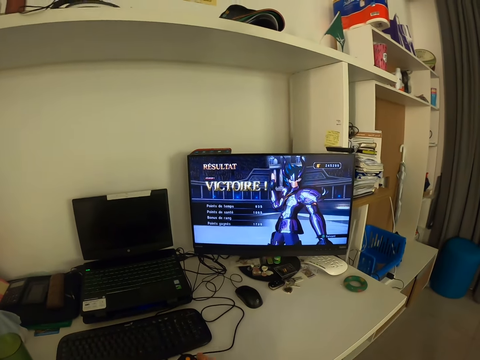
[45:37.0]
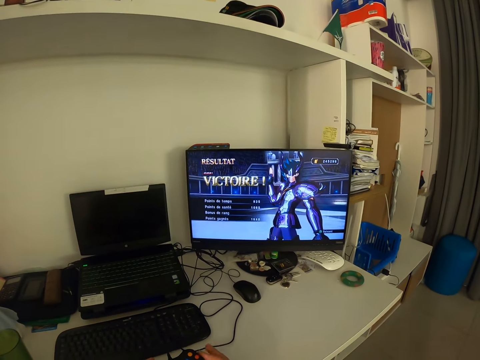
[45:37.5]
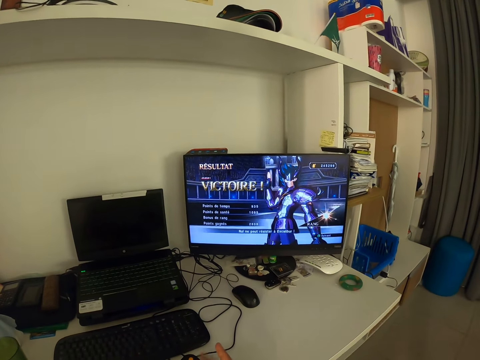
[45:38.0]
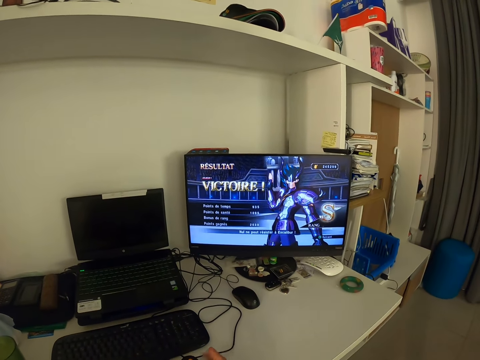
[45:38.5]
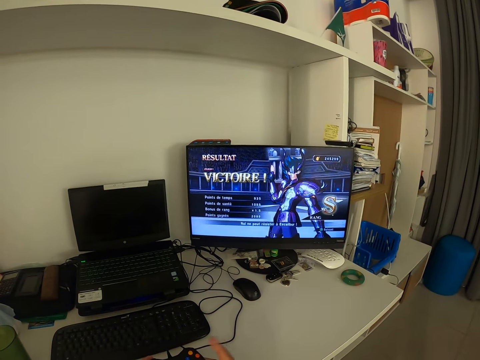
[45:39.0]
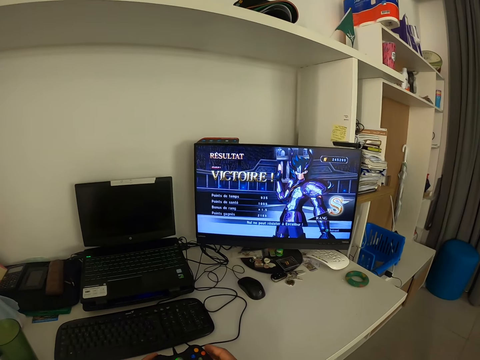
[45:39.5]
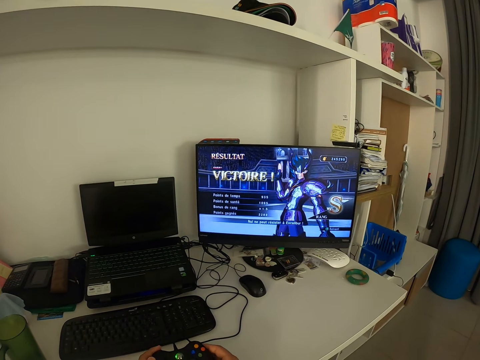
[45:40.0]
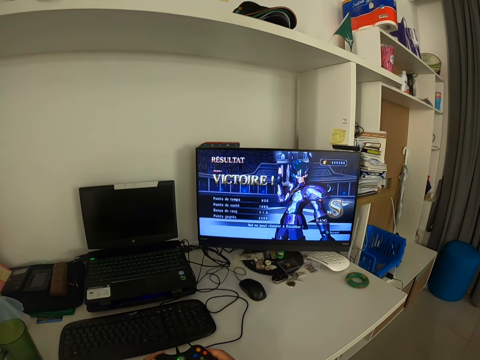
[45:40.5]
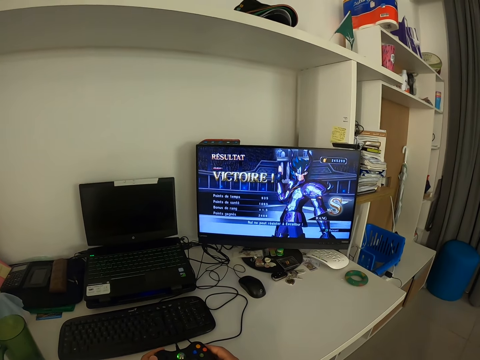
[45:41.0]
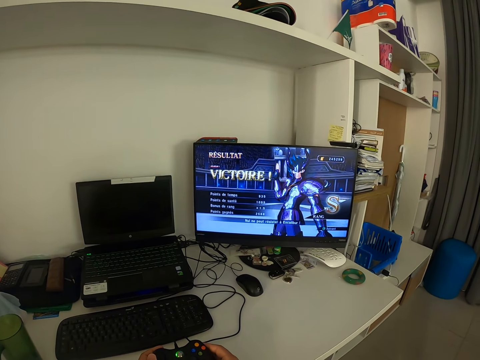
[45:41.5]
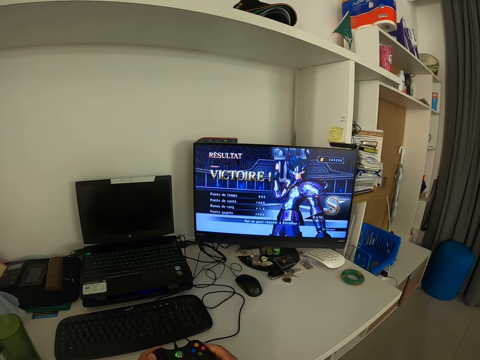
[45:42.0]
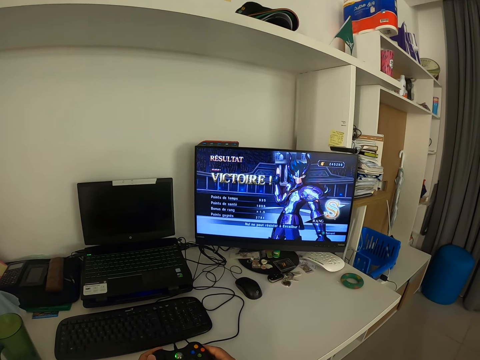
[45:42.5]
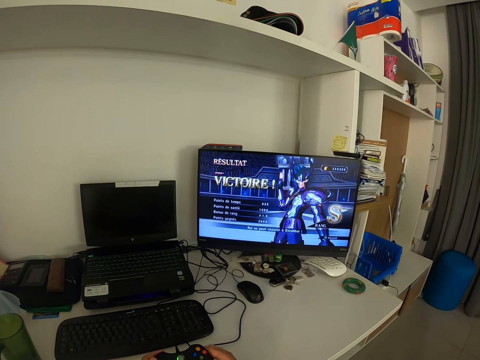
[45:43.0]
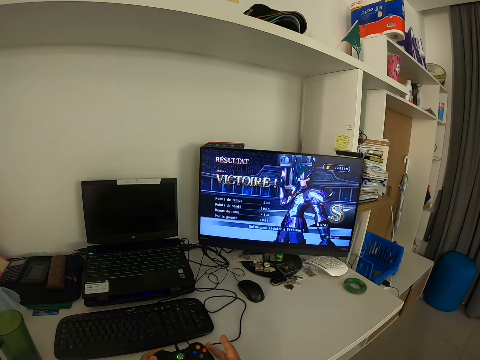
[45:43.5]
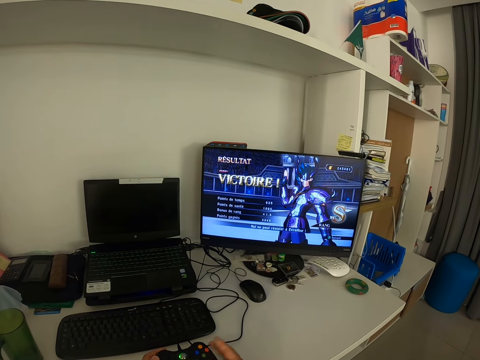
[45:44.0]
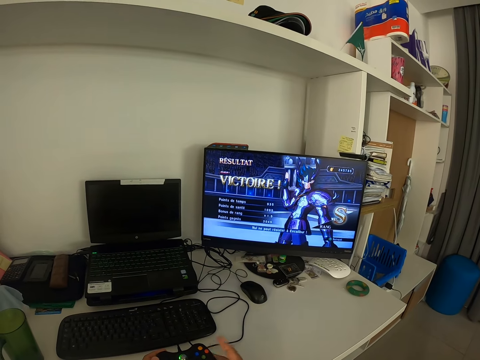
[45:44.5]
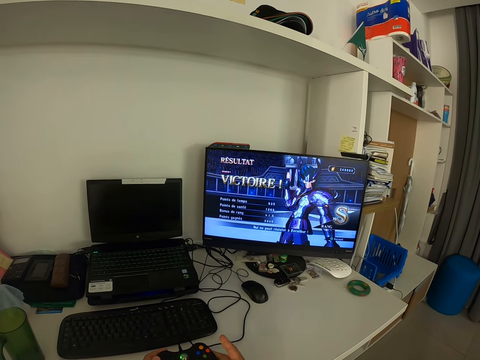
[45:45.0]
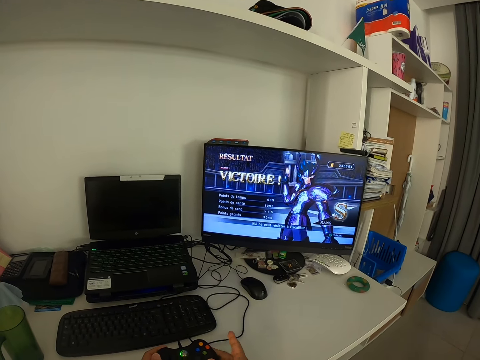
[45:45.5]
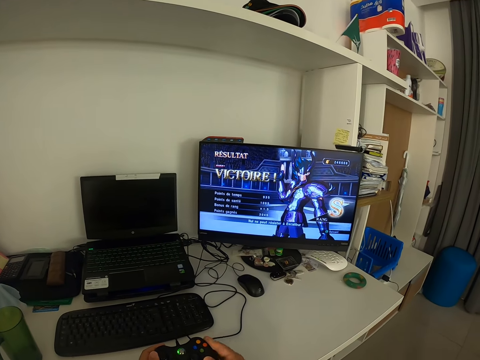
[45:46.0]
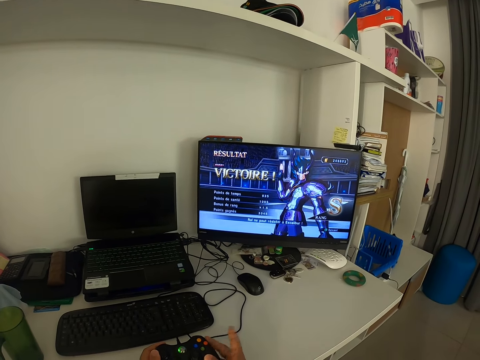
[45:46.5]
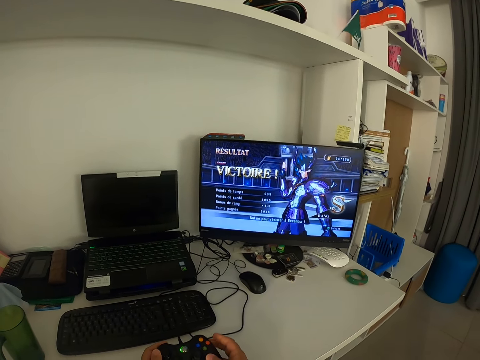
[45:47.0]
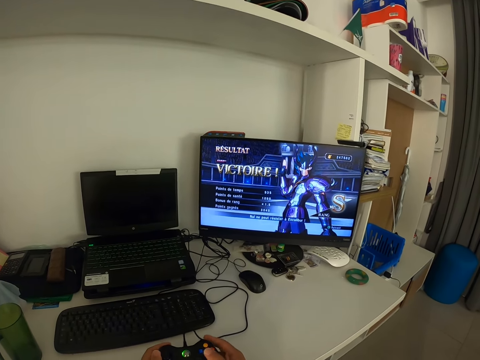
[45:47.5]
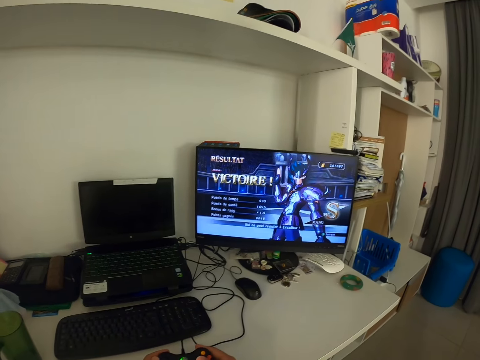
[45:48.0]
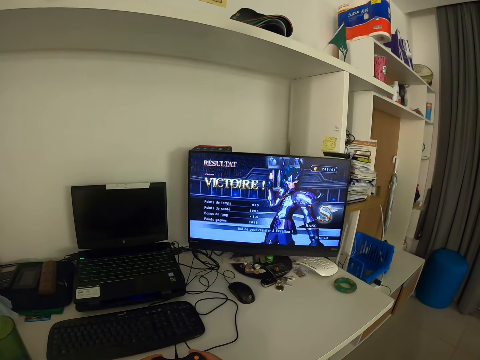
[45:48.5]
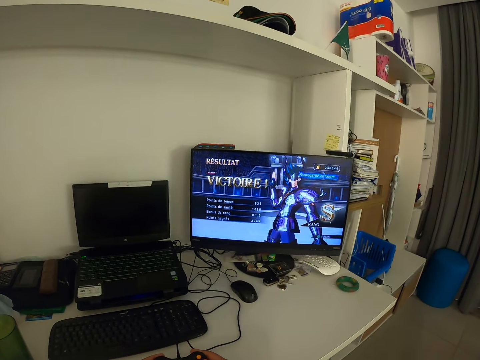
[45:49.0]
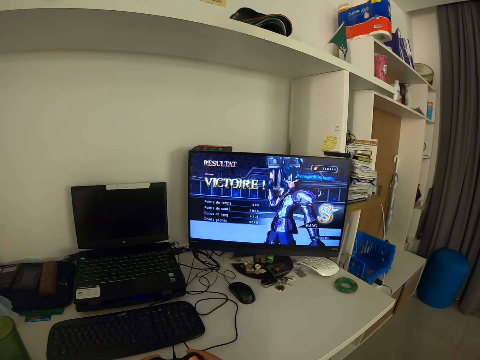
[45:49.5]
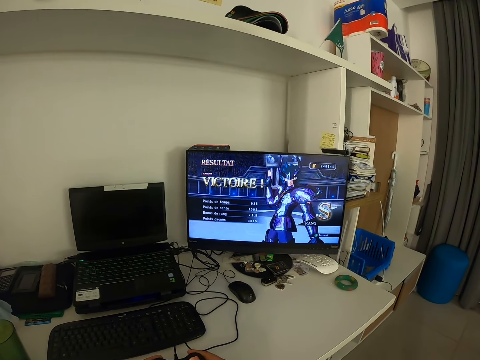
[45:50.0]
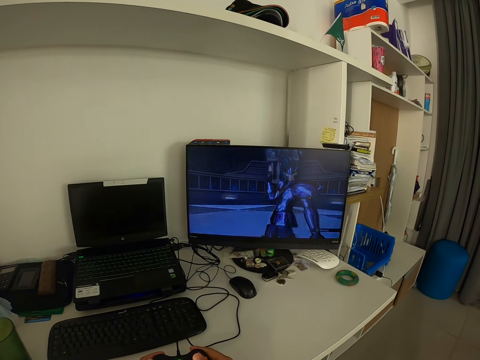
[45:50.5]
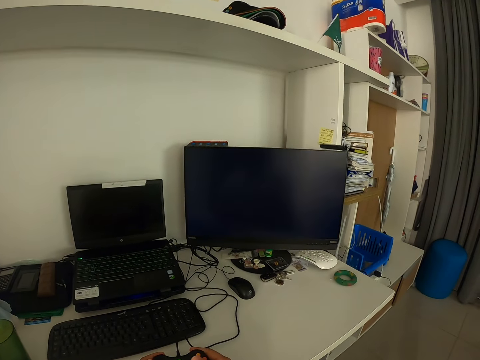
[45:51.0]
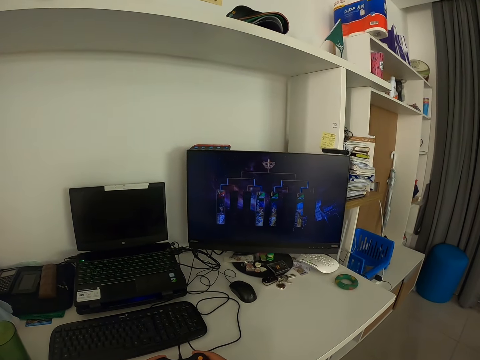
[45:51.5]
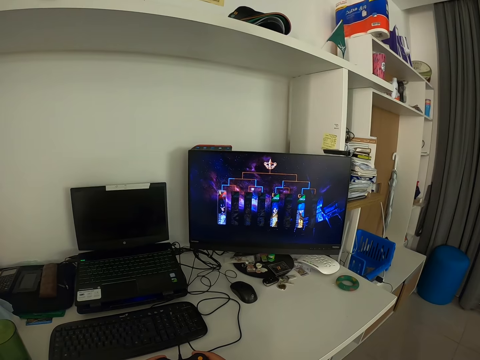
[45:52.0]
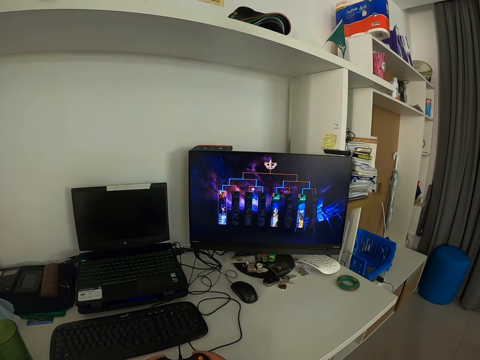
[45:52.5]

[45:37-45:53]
The camera wearer taps the game pad or game controller with his right fingers. He holds the game controller in the hands and stares at the monitor on the table. He taps the game controller in the hands. He holds the game controller in the hands.

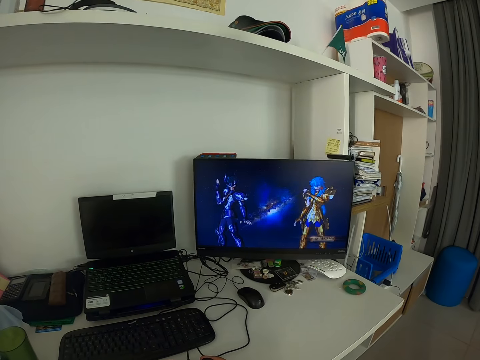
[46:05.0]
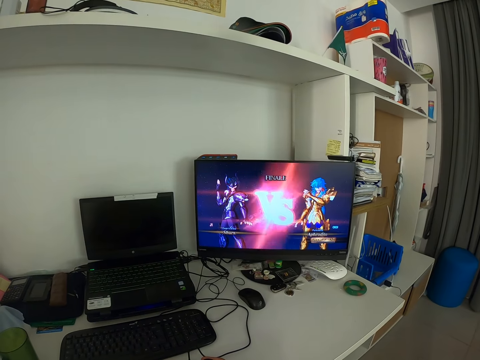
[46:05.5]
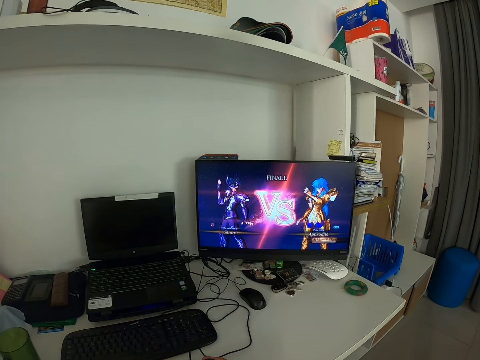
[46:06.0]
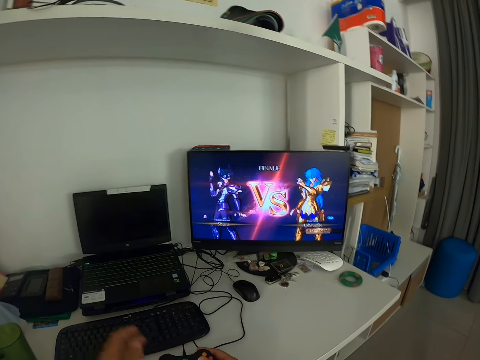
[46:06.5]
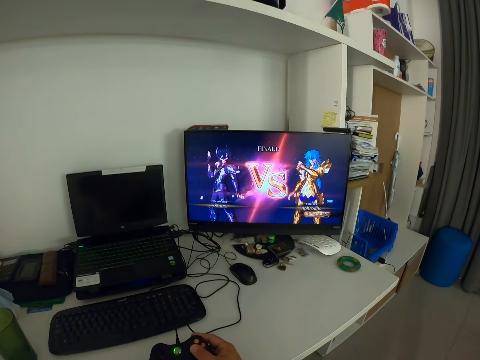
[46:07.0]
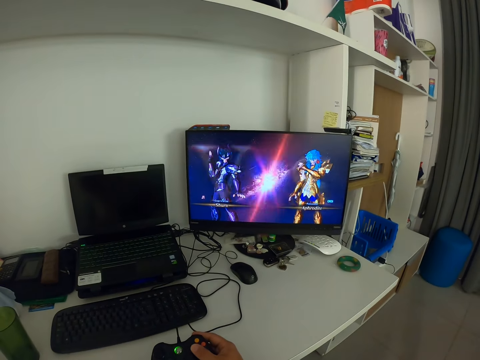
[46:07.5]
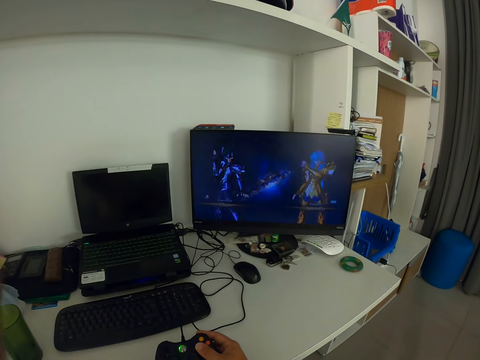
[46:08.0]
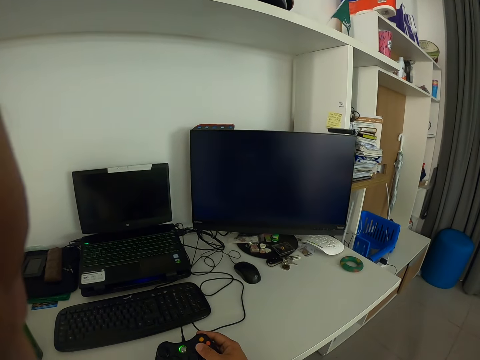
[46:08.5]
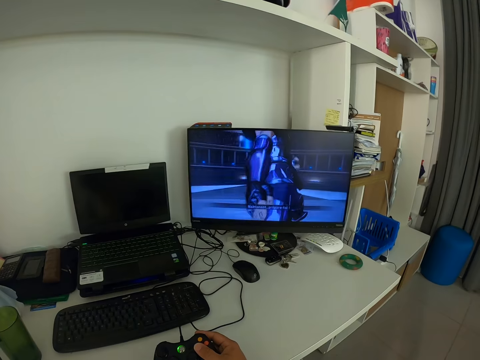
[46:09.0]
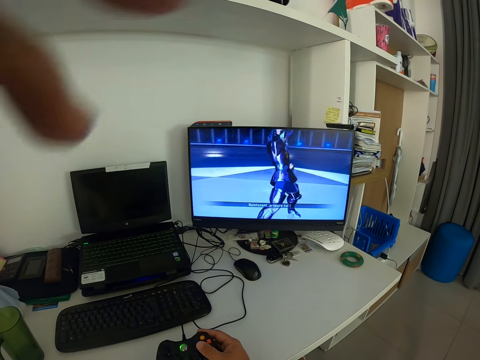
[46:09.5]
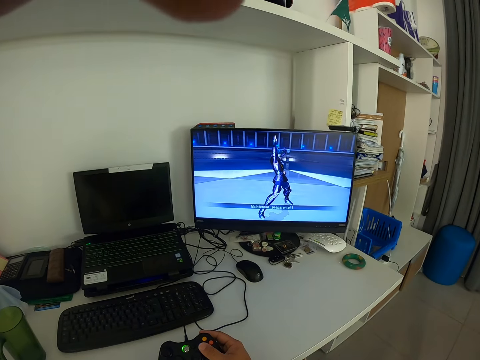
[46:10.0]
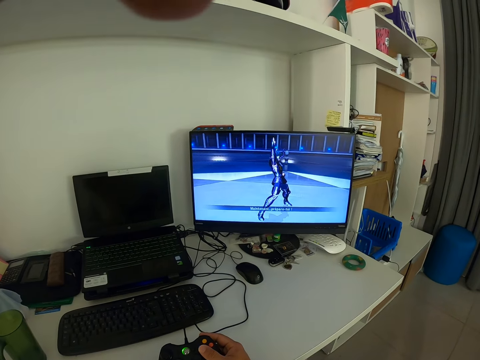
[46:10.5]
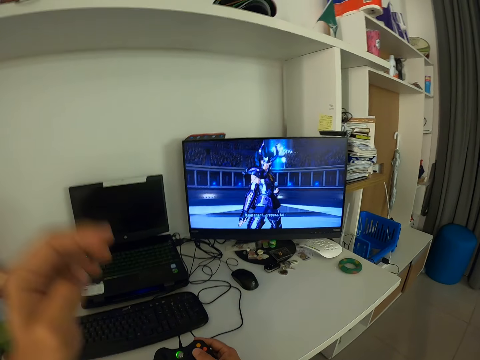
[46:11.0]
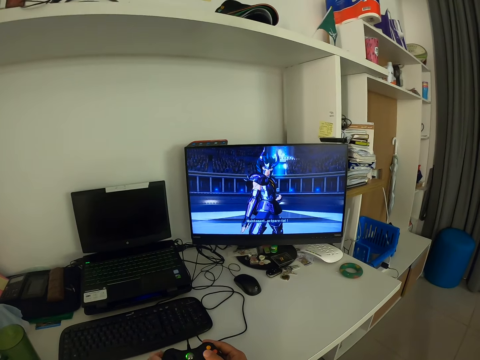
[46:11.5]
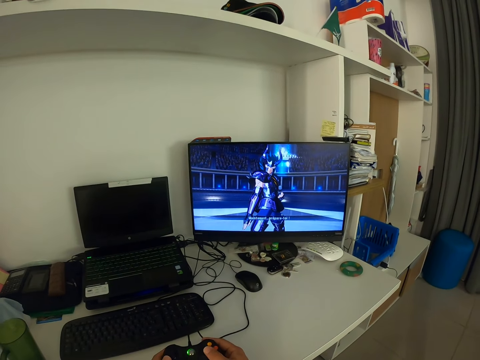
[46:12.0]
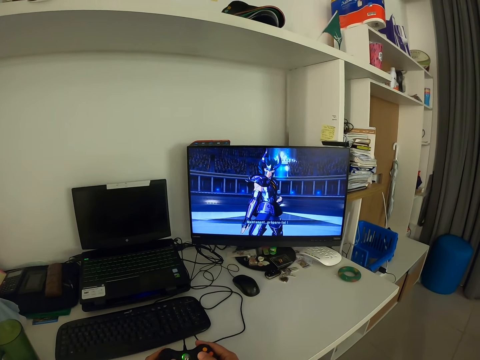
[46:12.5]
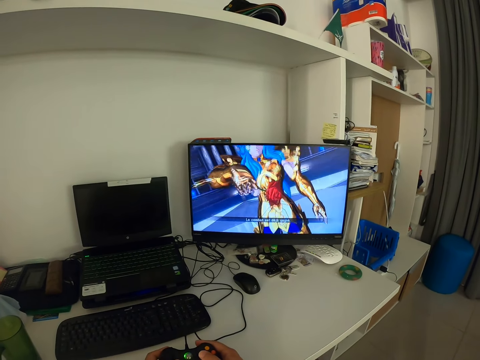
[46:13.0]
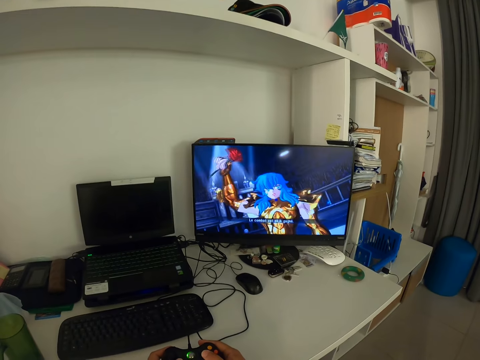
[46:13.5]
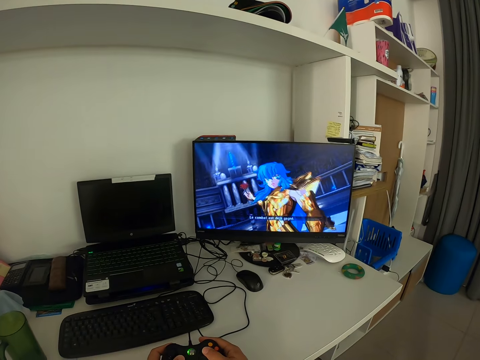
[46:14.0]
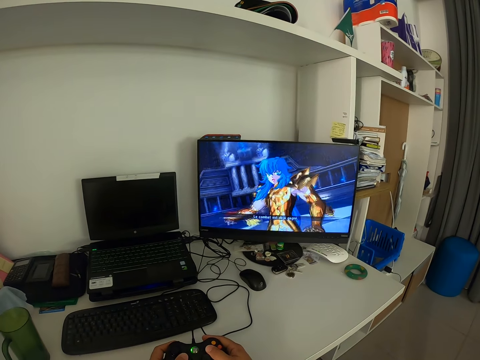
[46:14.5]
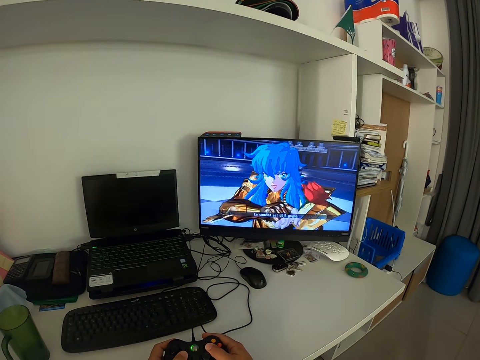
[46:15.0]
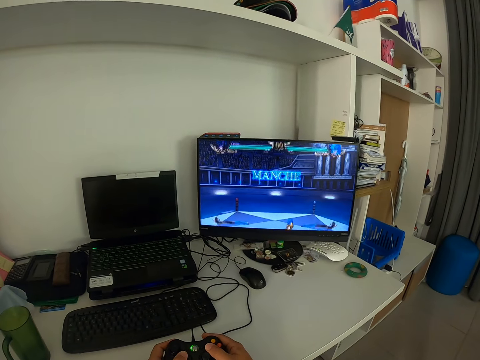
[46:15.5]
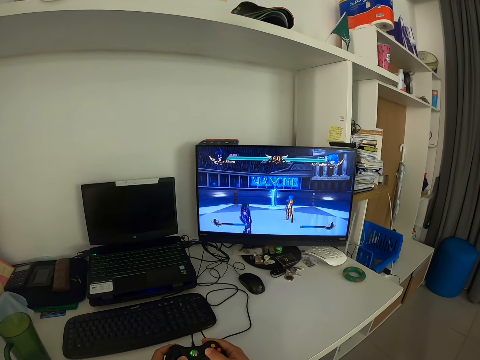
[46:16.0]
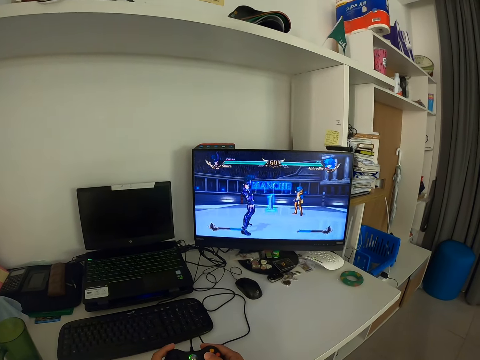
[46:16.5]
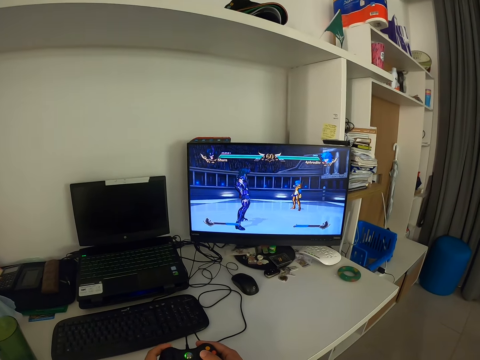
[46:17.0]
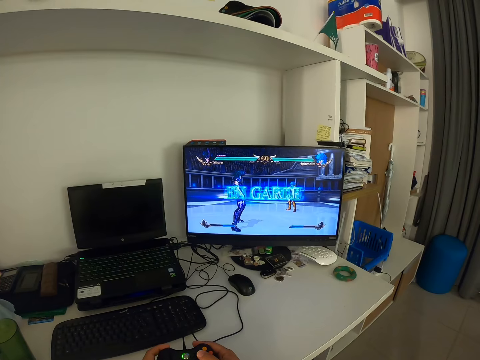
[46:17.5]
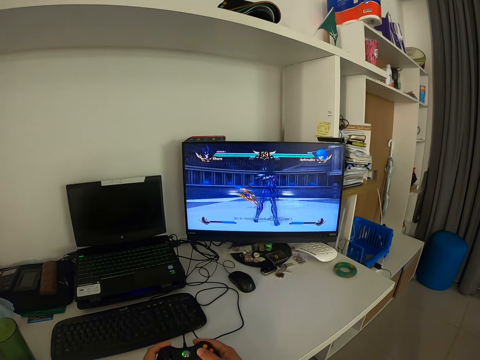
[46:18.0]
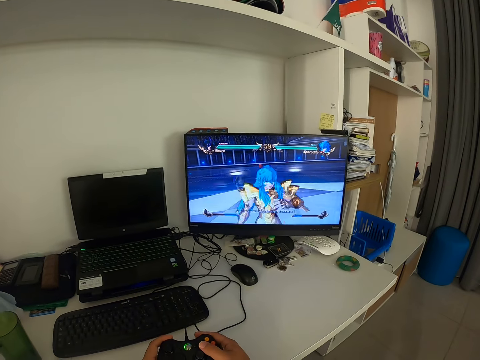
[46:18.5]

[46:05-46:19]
The camera wearer adjusts the camera with his left hand. He holds the game controller with both hands. He plays a video game.
